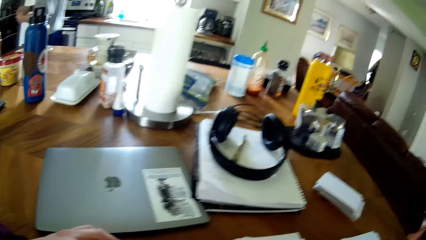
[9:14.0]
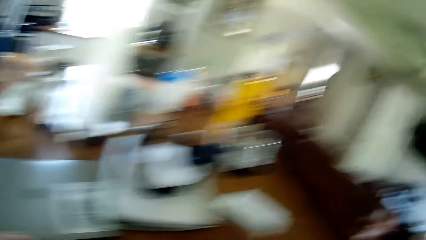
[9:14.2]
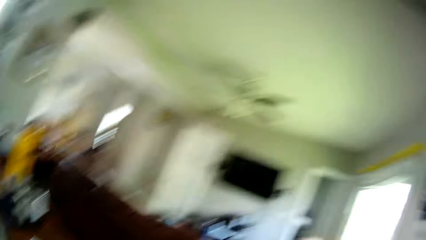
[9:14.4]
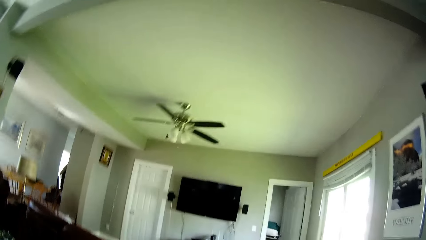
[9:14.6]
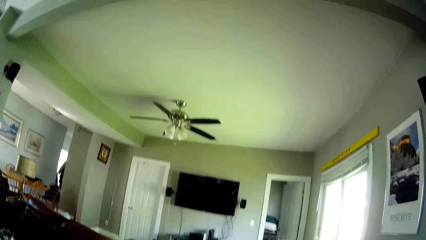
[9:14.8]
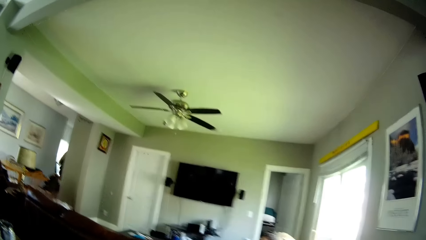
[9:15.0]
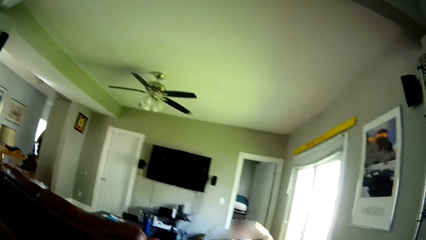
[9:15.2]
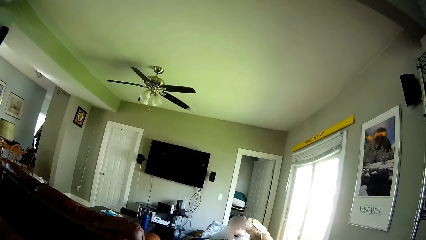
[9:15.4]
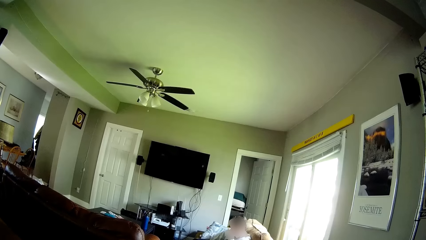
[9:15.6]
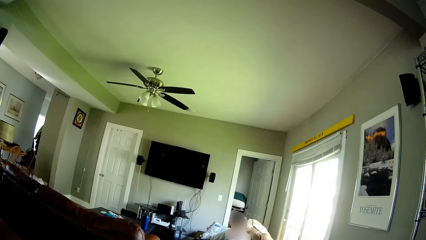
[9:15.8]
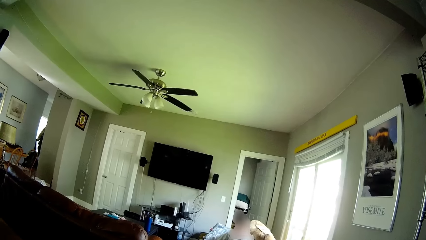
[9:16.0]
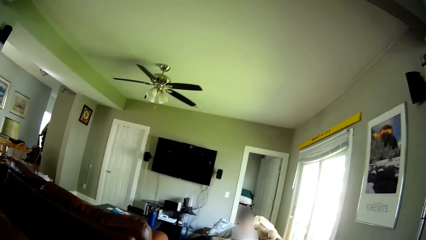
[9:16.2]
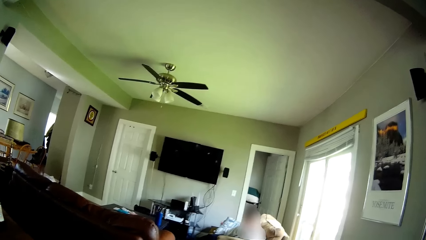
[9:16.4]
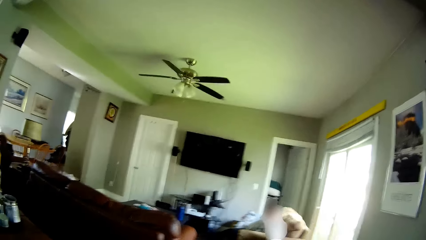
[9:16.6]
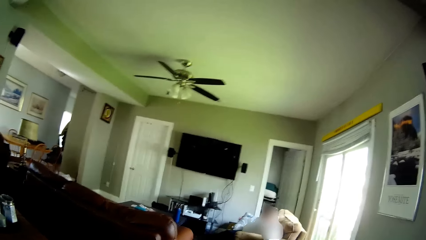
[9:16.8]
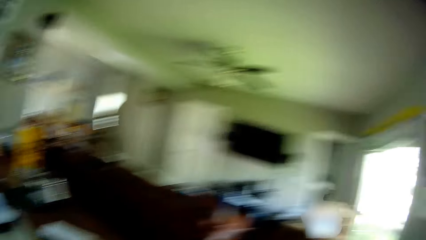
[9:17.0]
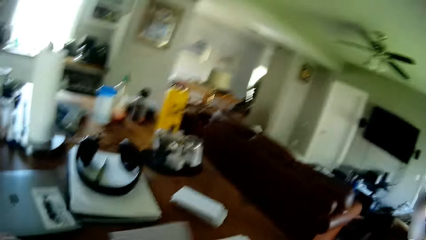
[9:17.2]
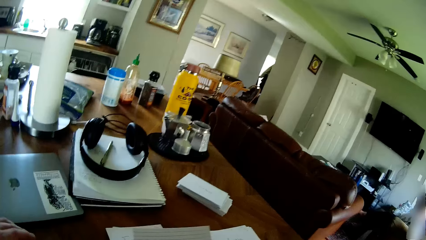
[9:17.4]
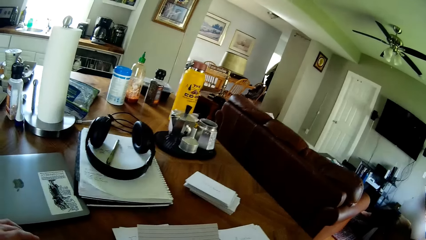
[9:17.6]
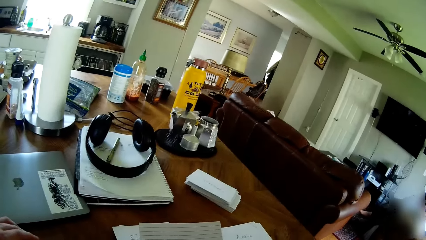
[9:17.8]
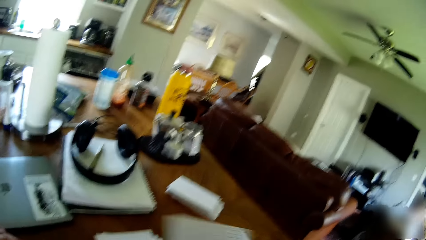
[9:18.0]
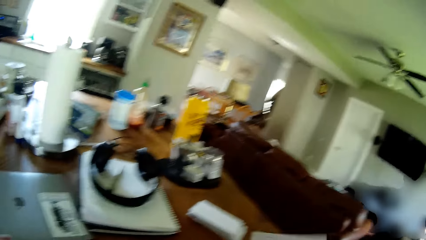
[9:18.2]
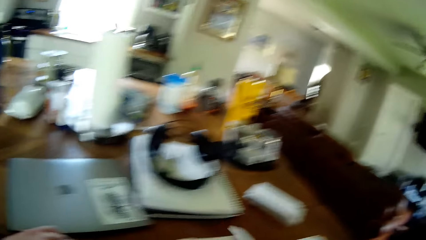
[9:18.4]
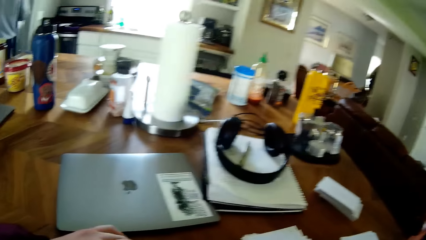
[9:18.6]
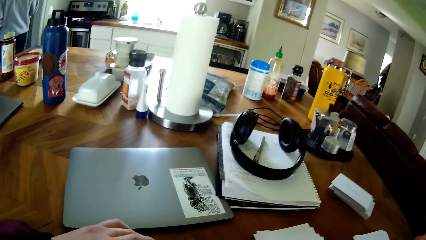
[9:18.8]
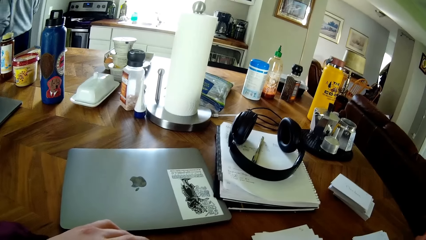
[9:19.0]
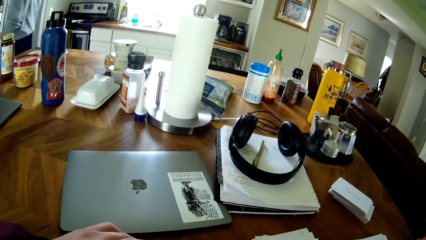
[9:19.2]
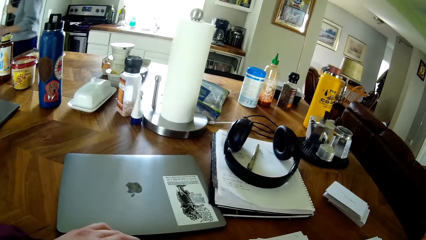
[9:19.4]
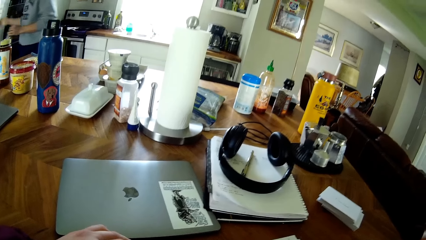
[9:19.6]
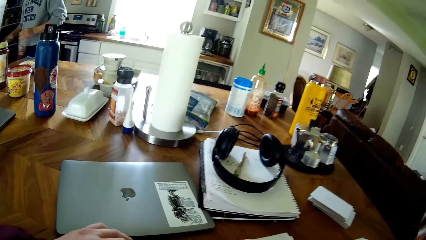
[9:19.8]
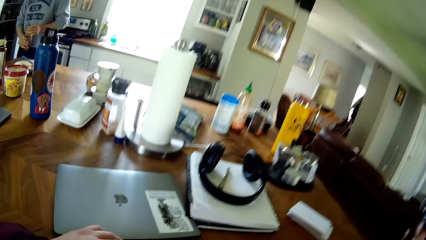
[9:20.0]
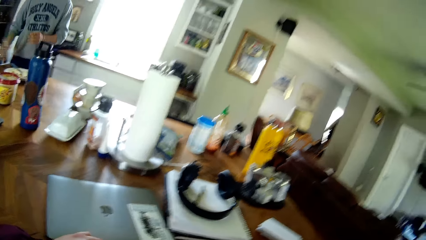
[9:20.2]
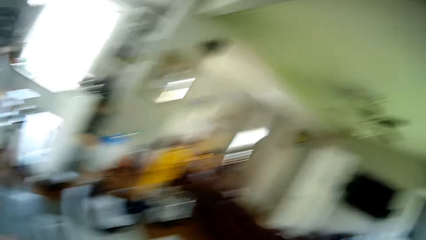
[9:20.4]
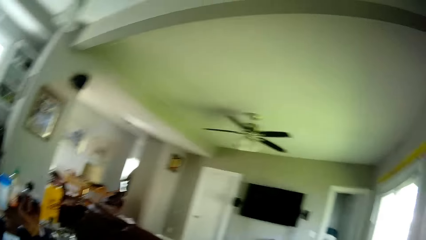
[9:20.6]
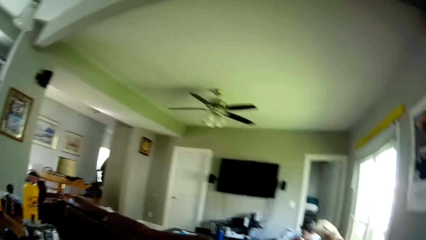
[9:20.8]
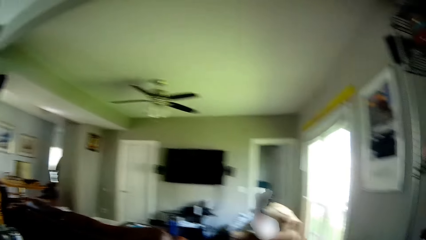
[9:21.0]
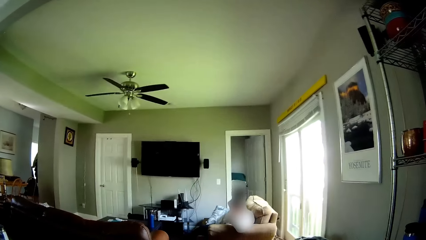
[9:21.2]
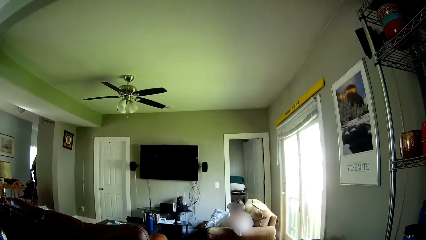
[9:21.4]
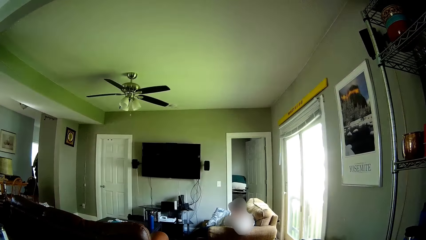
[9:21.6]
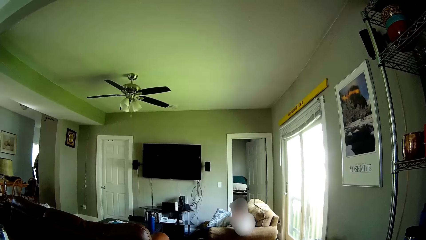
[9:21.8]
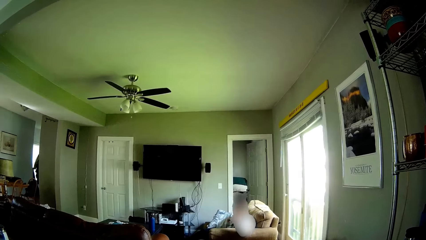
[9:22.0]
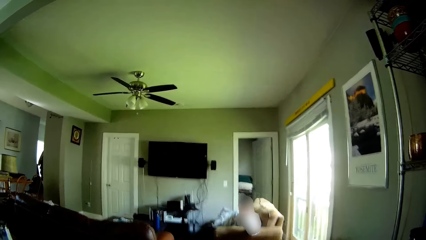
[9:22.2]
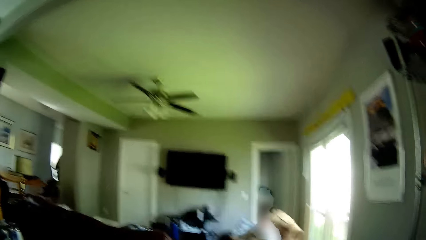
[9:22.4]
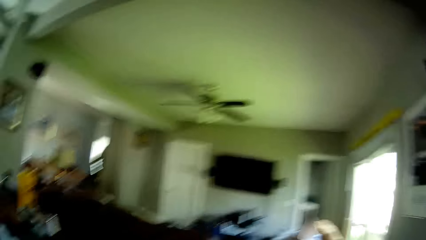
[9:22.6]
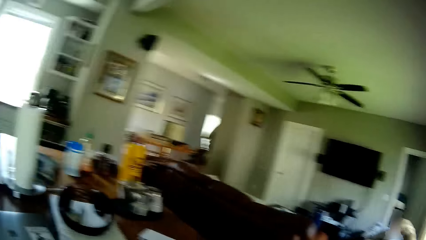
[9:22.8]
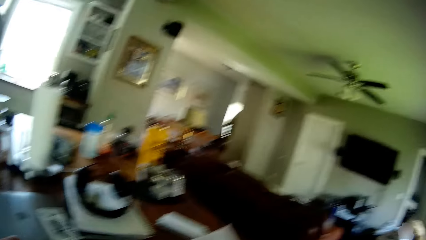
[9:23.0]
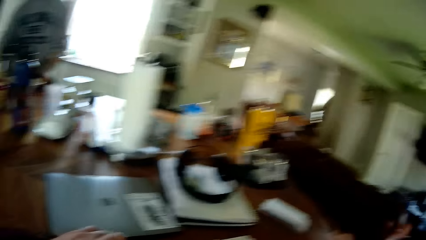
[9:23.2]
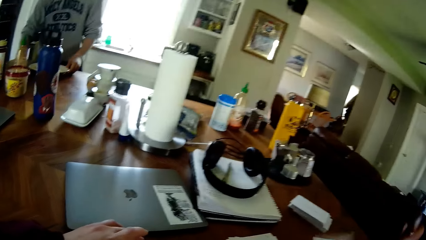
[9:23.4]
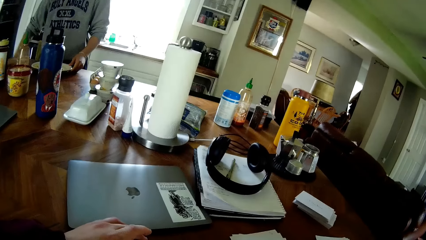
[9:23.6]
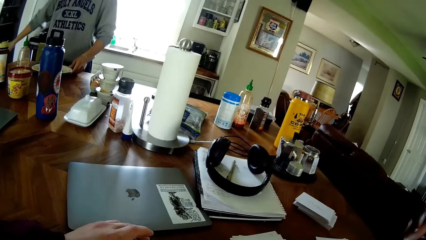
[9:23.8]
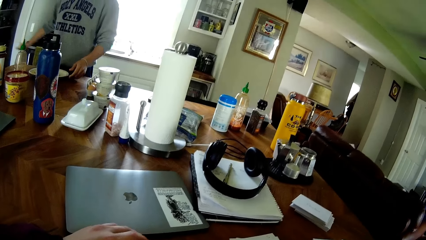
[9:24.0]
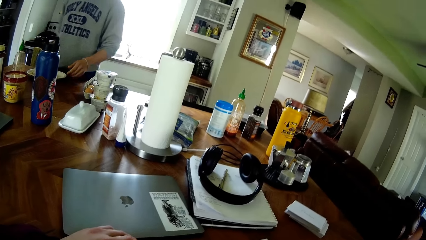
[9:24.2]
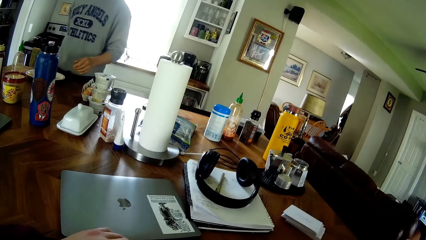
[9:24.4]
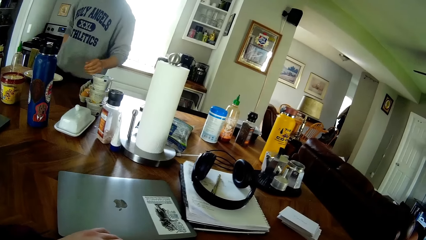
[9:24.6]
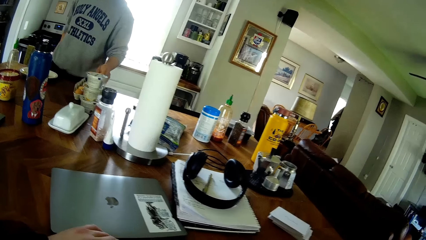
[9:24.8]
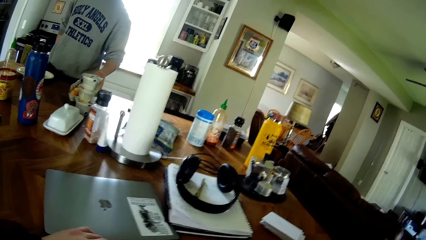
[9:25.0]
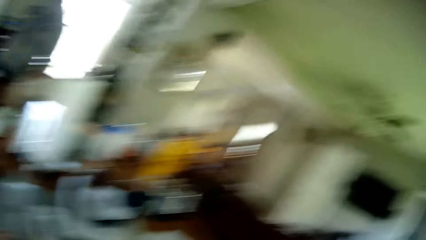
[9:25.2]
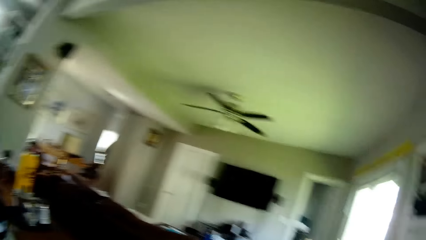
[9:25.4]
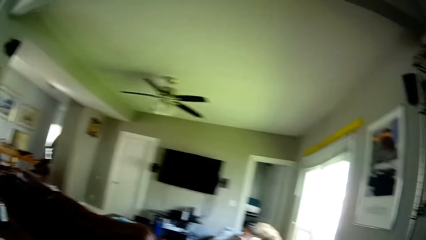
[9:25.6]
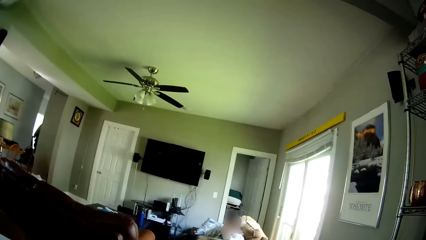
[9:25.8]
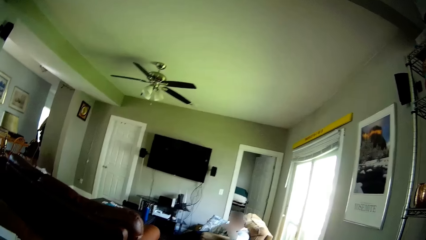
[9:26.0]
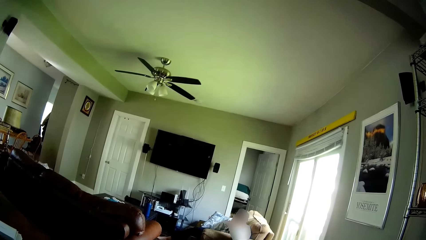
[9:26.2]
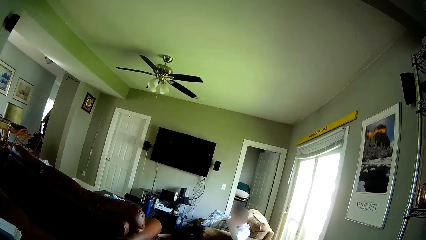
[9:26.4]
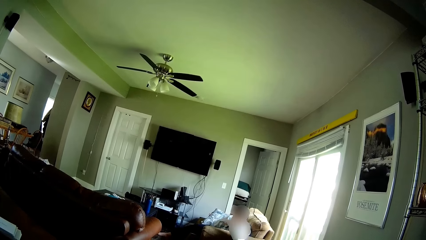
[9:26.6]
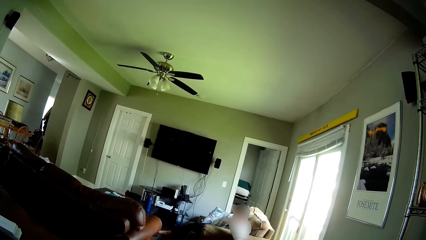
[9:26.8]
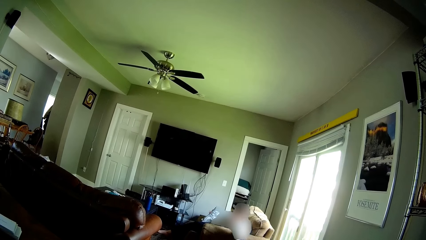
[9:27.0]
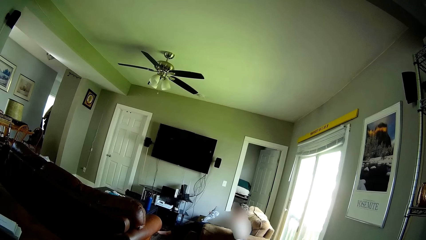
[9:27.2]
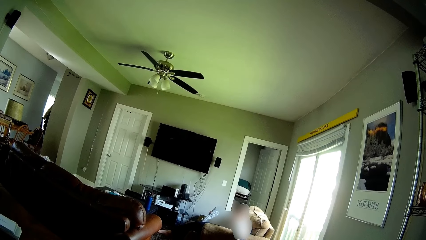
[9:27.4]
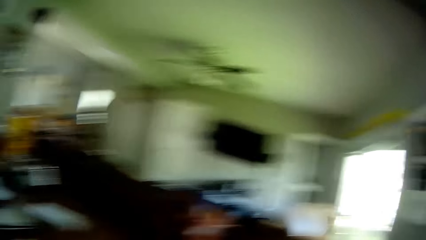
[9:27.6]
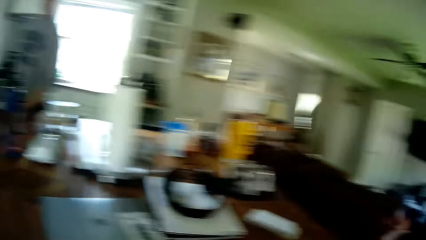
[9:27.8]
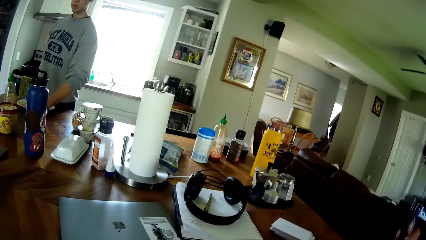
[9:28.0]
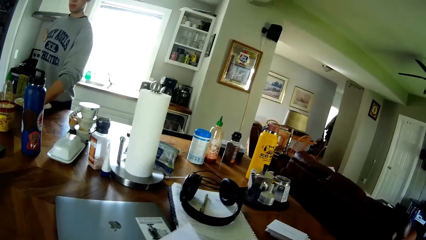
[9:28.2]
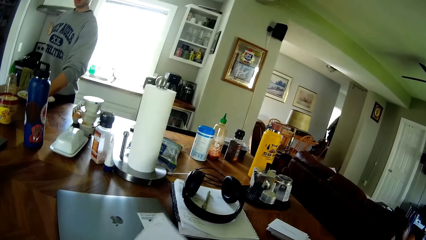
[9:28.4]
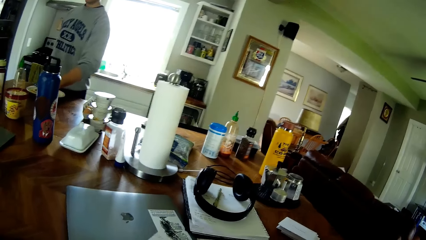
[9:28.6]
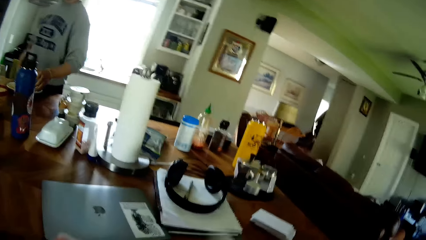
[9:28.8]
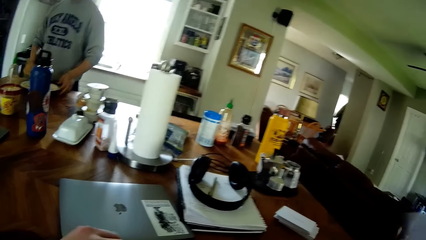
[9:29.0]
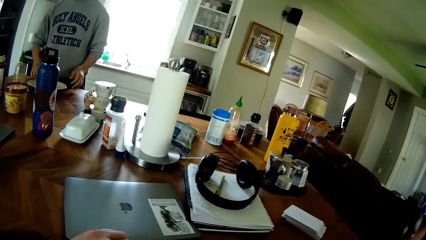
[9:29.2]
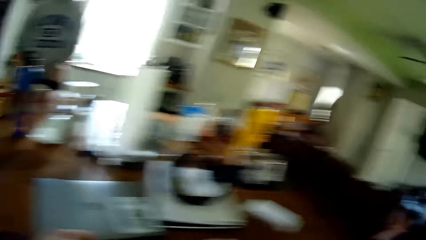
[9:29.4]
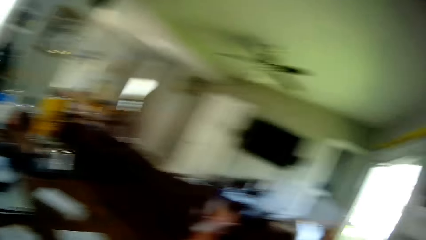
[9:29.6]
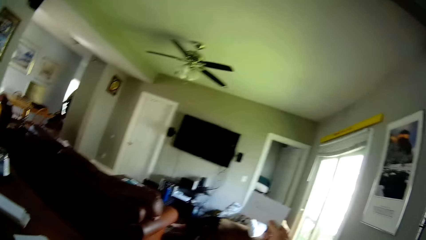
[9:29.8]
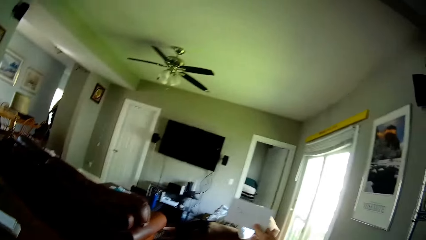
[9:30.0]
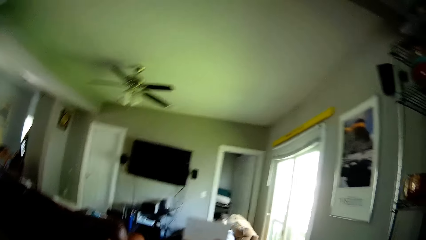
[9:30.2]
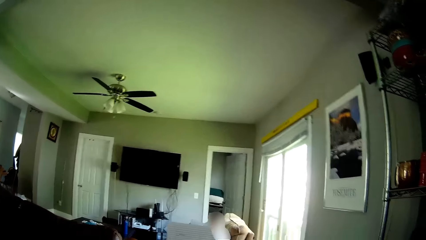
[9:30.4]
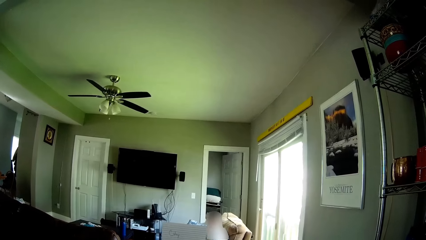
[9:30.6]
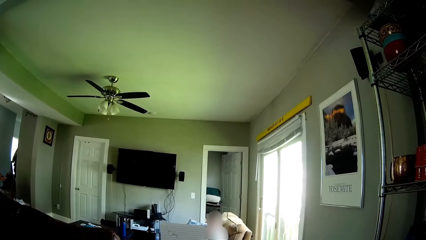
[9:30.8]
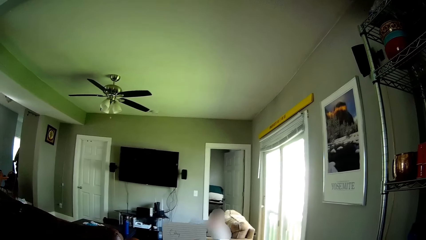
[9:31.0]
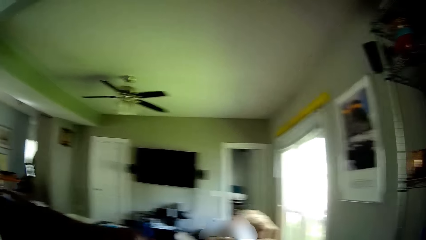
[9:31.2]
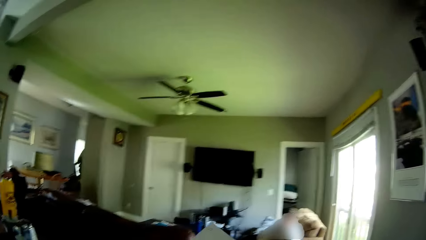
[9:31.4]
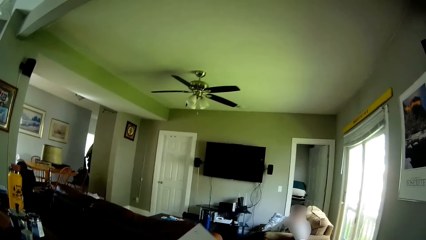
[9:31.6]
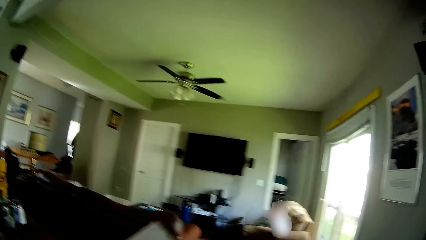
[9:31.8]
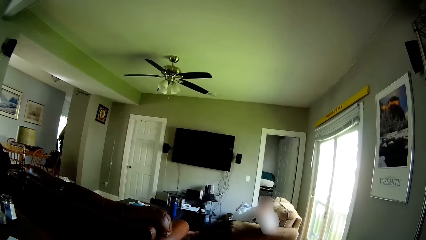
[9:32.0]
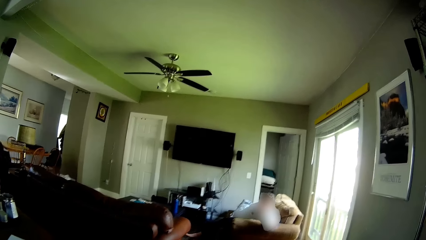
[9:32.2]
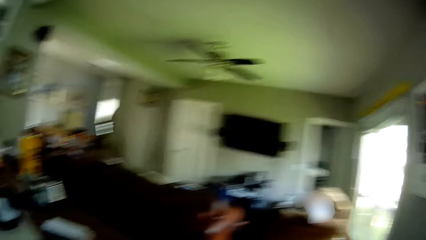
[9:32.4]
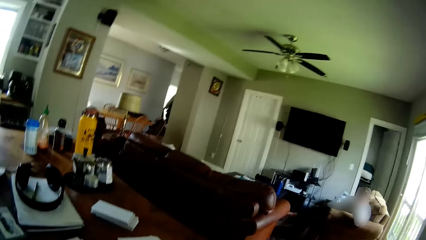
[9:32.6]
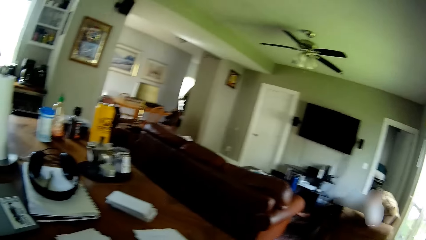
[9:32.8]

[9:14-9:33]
The camera wearer picks up a paper on the table with his right hand. He drops the paper in his right hand on the table. A man closes a refrigerator with his right hand. The man holds a bottle in his left hand. The man passes the bottle to his right hand. The camera wearer drops the paper in his right hand on the table. The man touches a plate on the table with his left hand. The man extends his left hand towards a container on the table. The man opens a tin. The camera wearer picks up the paper on the table with his right hand. He looks around the room.
